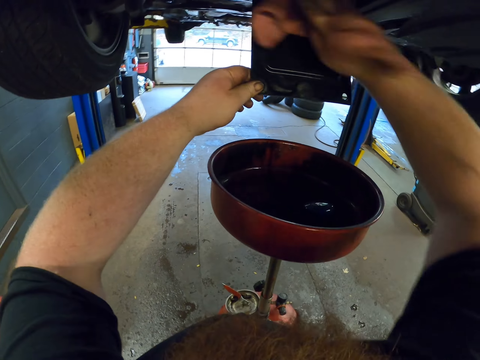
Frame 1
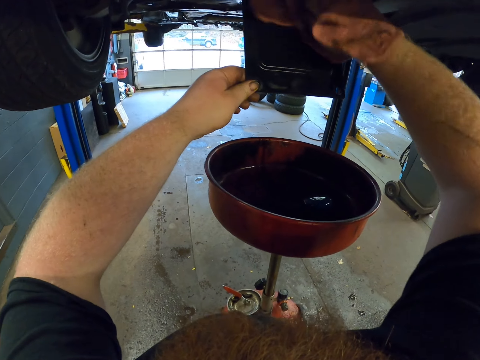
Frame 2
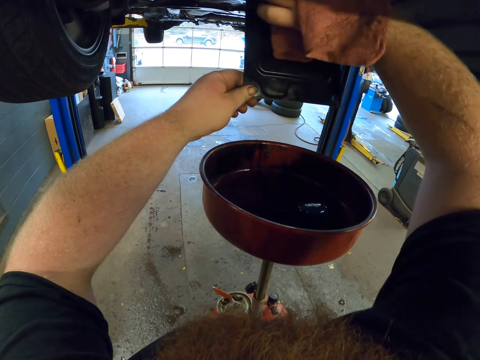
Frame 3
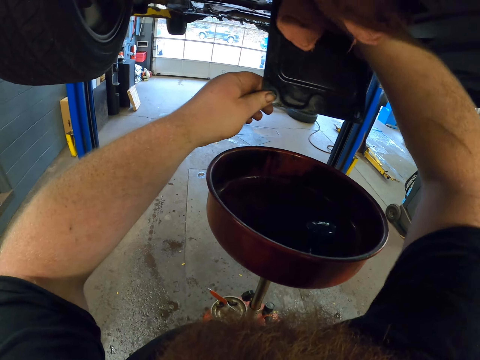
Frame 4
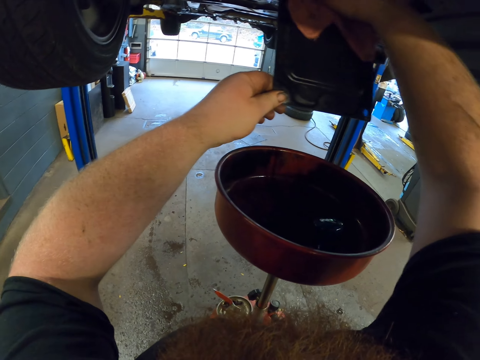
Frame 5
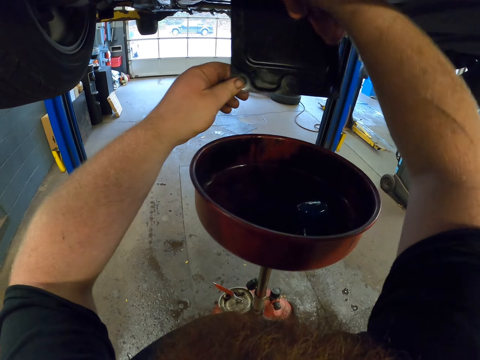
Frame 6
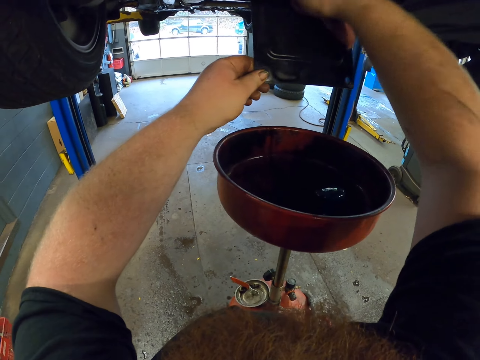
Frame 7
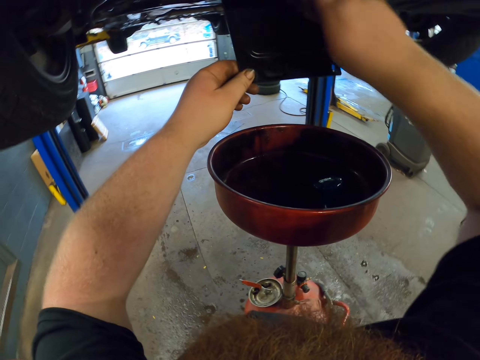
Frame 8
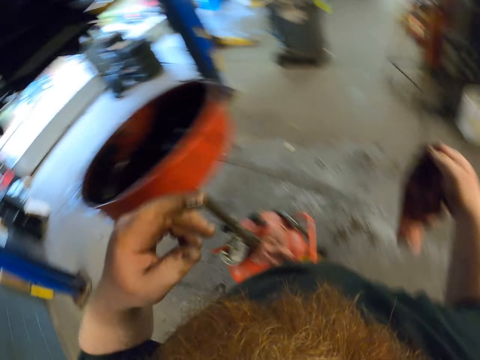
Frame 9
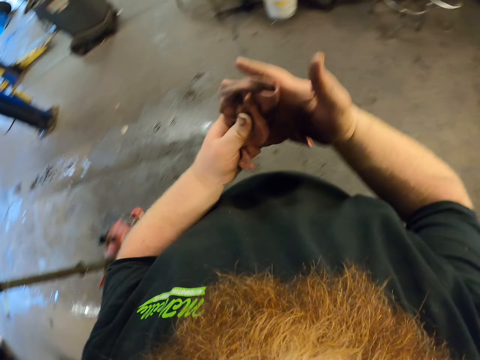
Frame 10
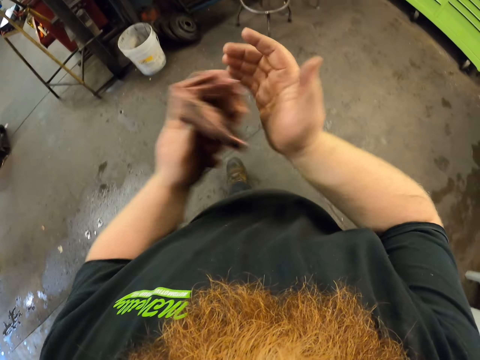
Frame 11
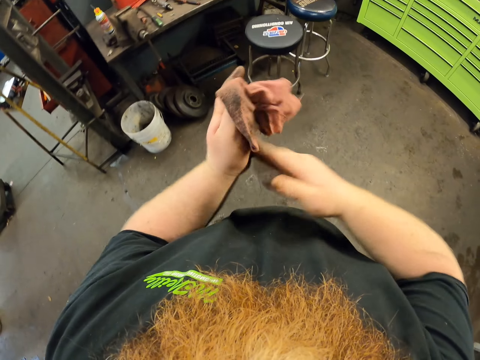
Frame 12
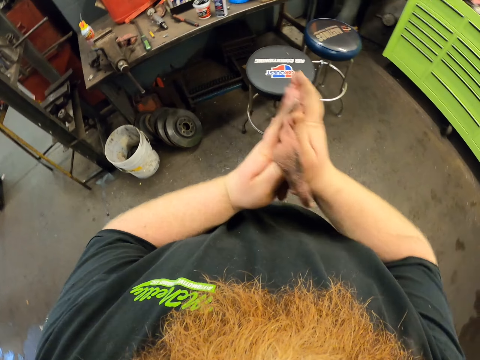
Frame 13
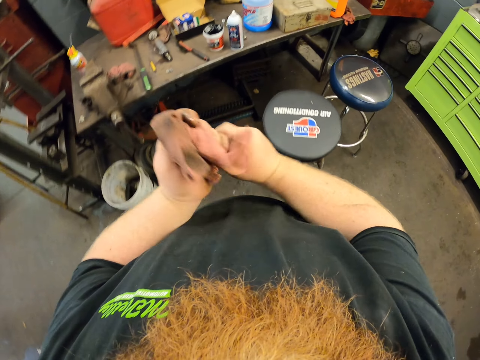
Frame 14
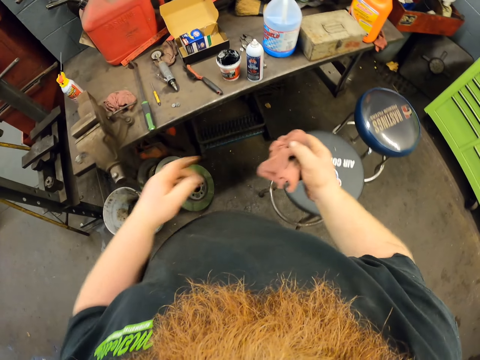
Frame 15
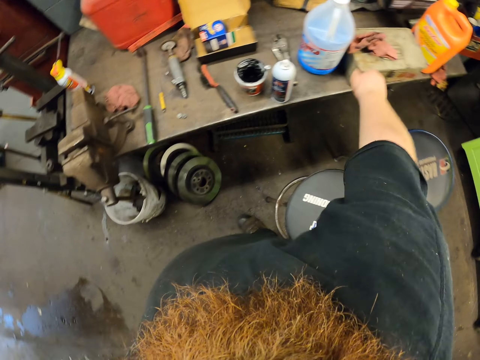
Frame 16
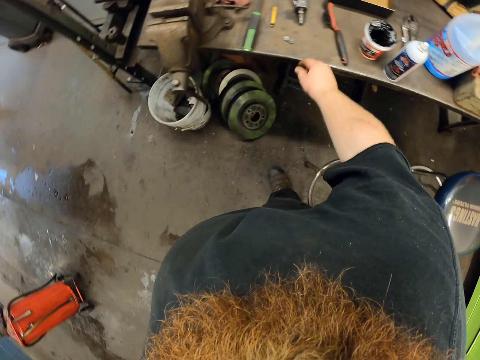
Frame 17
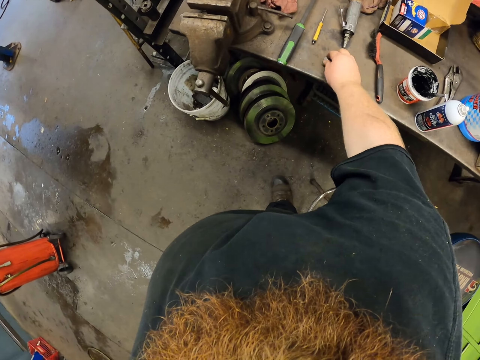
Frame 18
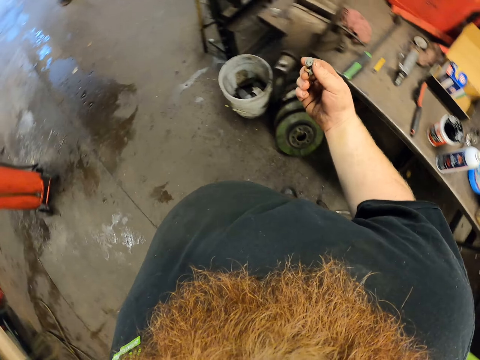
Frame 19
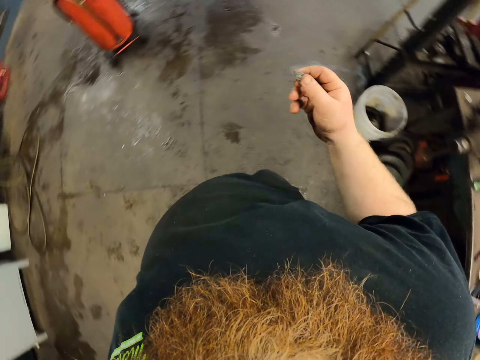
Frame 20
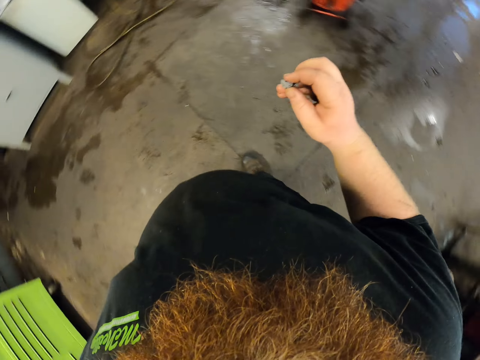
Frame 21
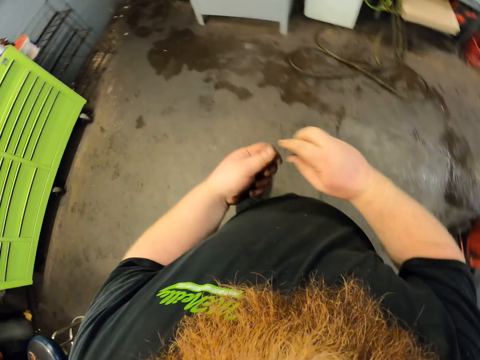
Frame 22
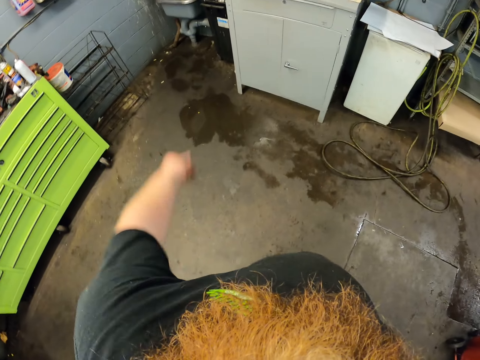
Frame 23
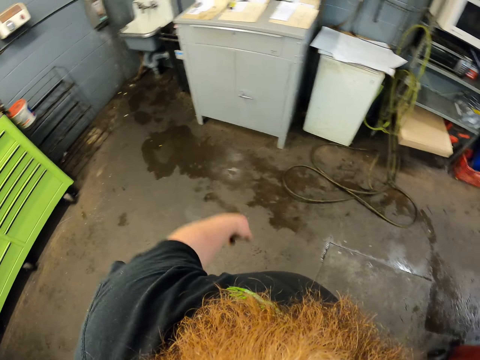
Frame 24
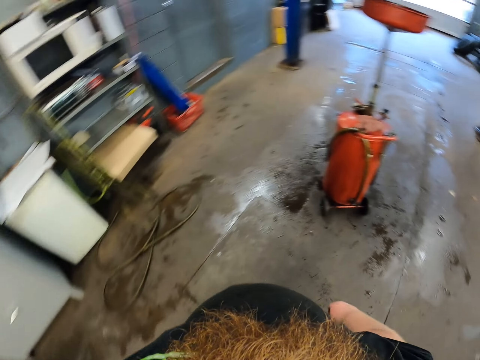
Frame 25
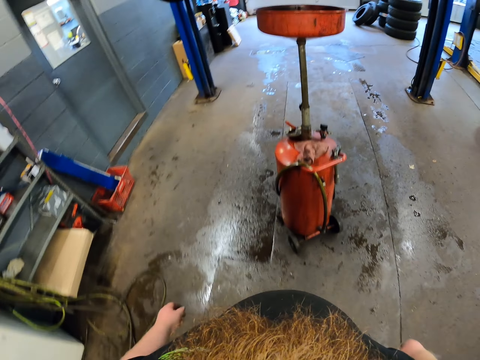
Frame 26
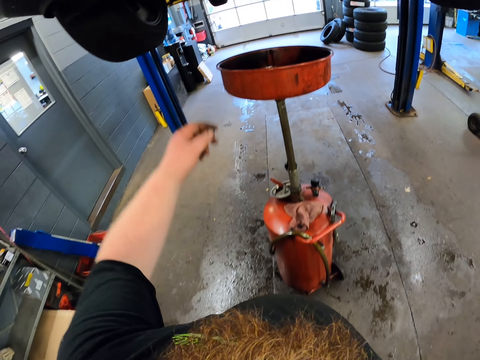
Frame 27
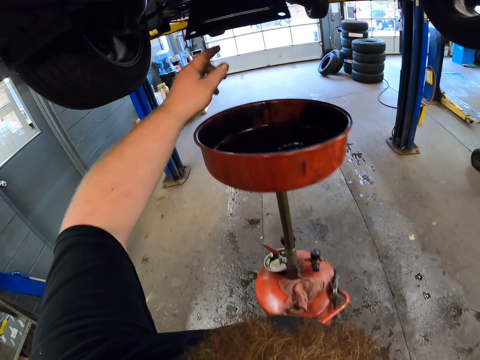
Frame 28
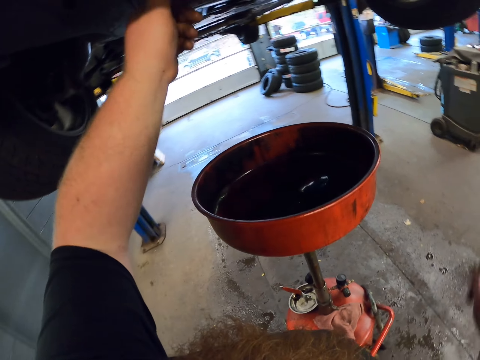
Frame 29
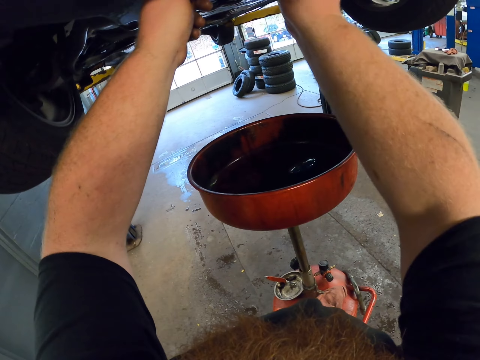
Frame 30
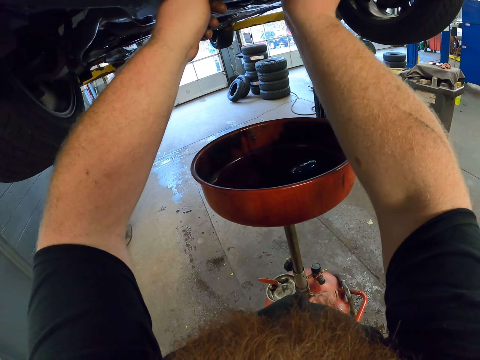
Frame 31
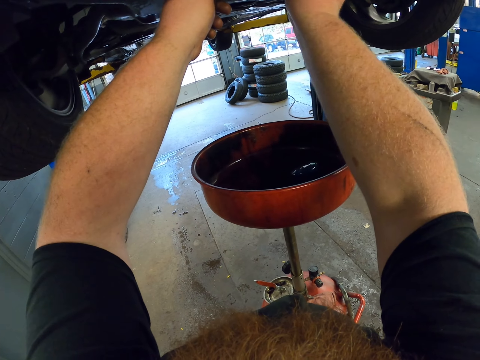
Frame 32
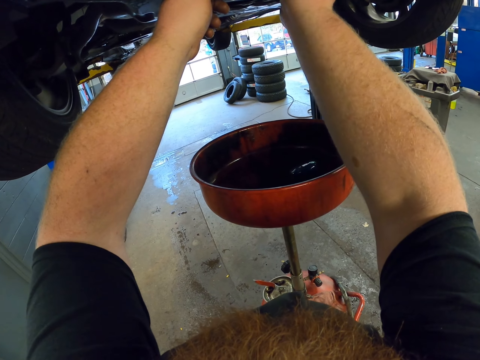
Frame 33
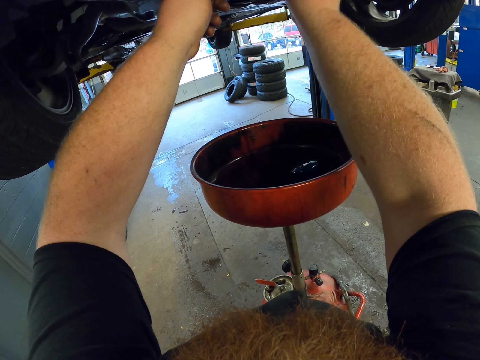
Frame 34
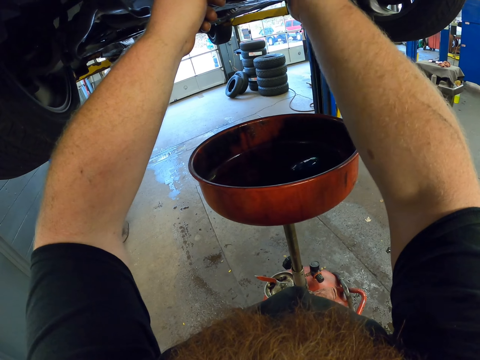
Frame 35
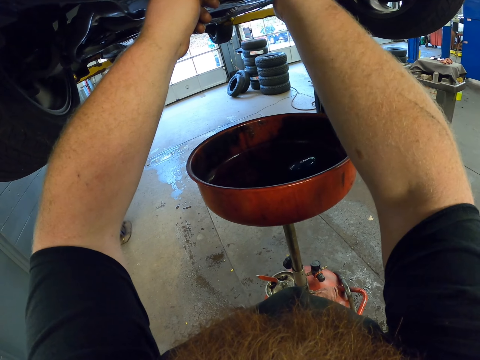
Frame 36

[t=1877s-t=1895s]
The camera wearer lowers something. They wipe something. They put down the hand. They wipe the hands. They put the hand towel down on the counter. They take a nut or bolt. They walk around the garage. They throw the nut away. They move the hand. They walk around the garage. They touch the car spare part. They close something. They fix the bolt on something.

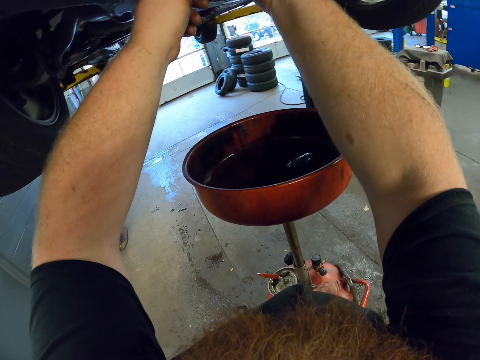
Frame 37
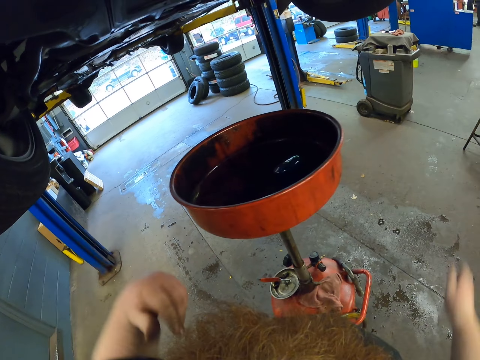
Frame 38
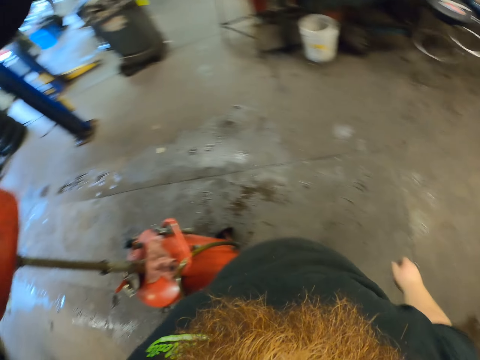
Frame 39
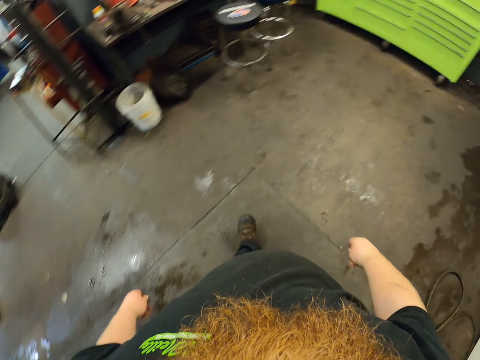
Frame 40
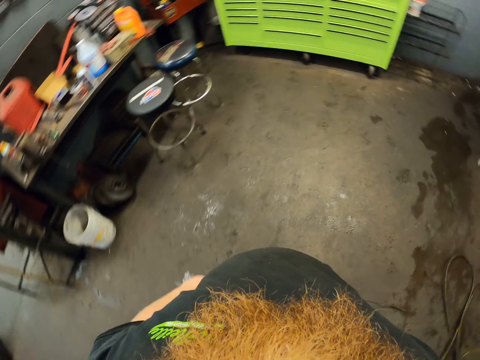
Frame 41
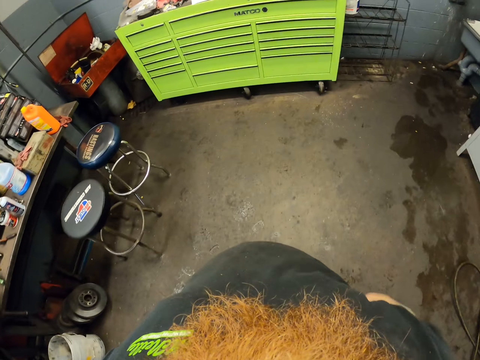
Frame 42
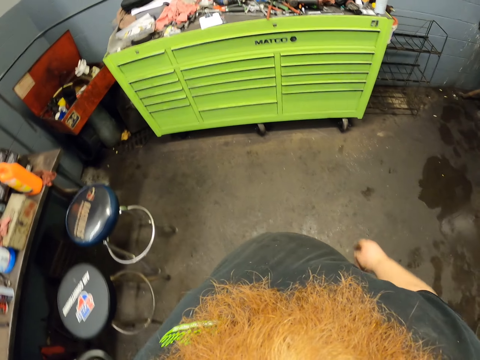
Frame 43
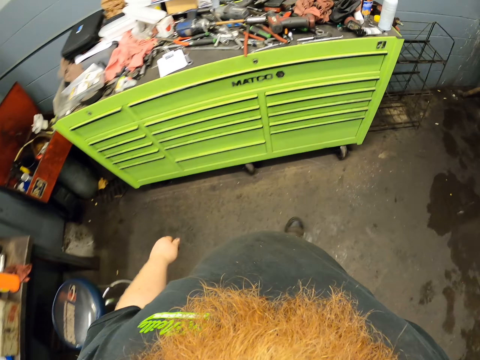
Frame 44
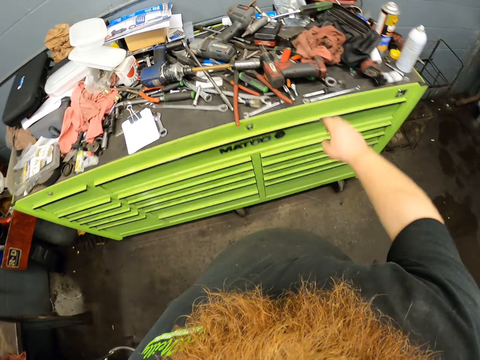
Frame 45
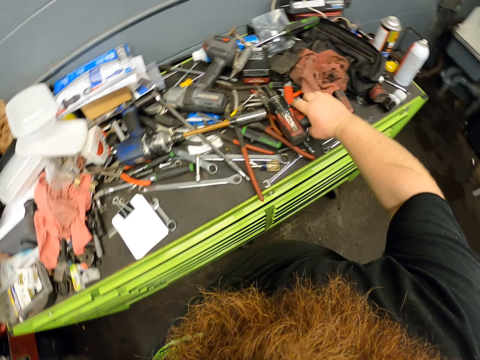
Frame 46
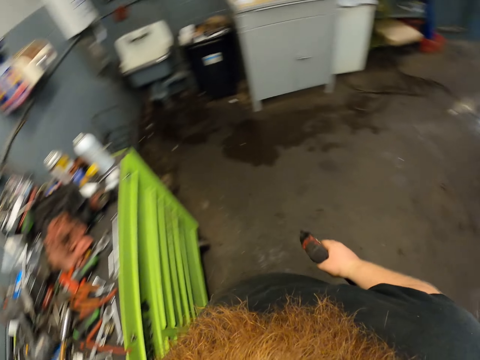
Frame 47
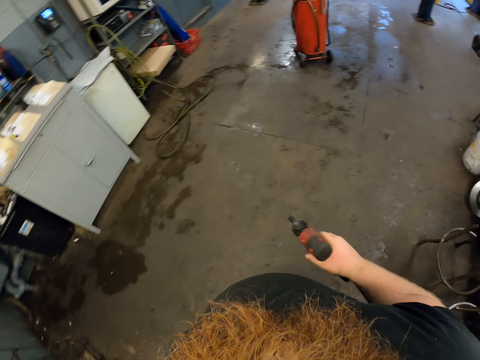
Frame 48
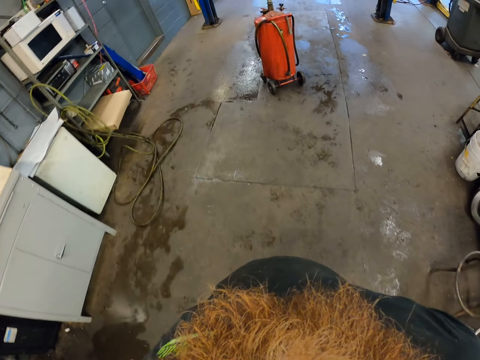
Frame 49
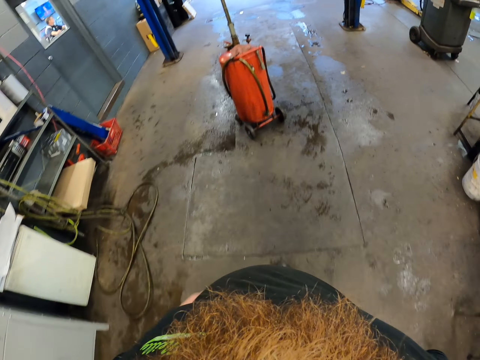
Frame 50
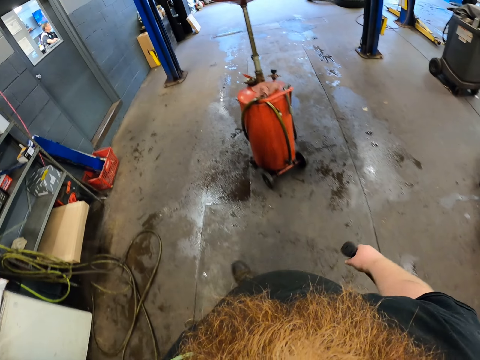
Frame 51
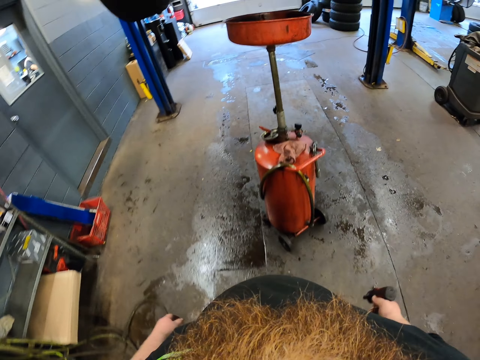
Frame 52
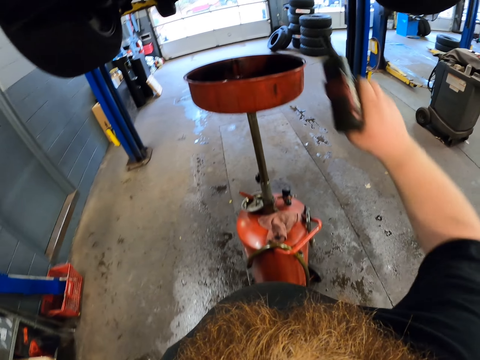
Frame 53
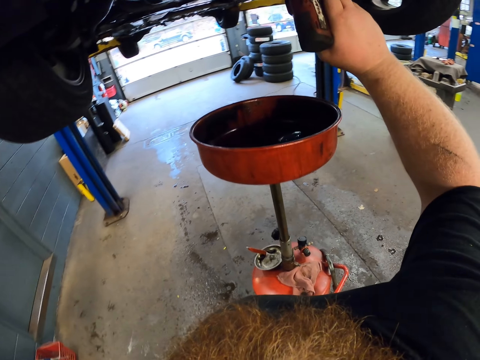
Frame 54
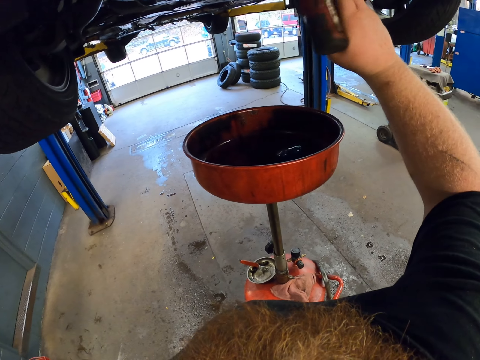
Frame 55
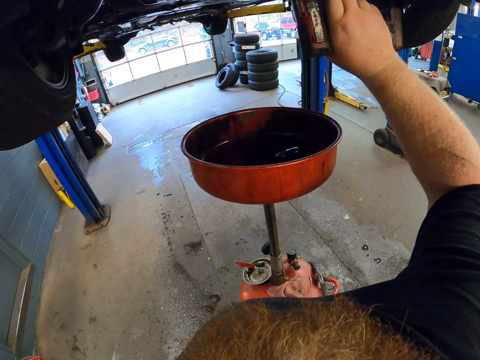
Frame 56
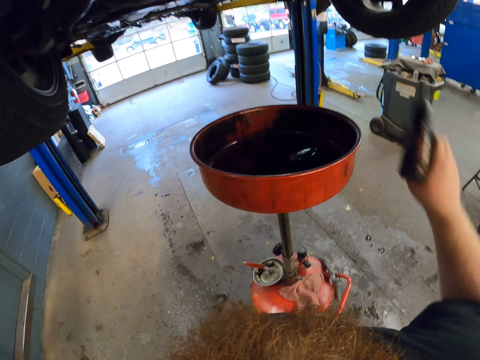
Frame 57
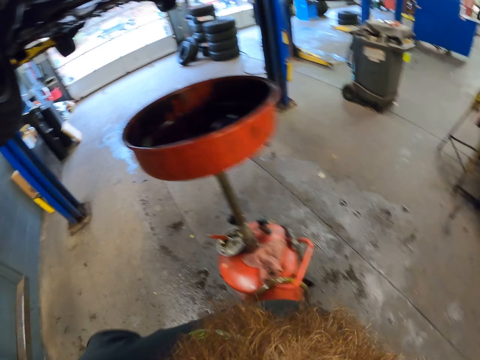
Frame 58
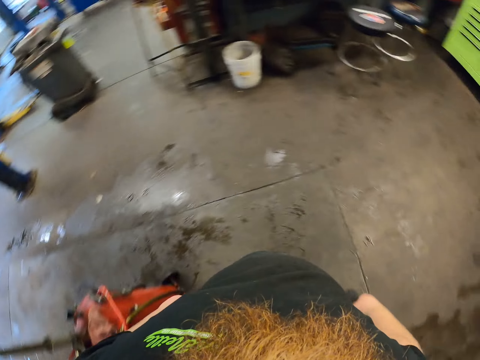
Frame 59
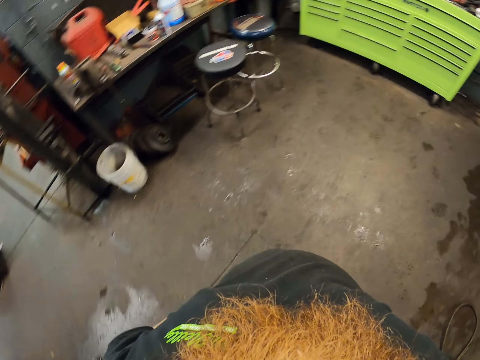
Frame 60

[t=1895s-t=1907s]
The camera wearer lowers the hands. They walk around the garage. They take a drill or wrench. They walk around the garage. They tighten the nut. They put the drill down. They walk around the garage.
